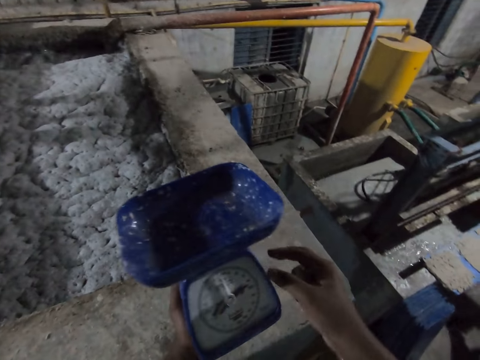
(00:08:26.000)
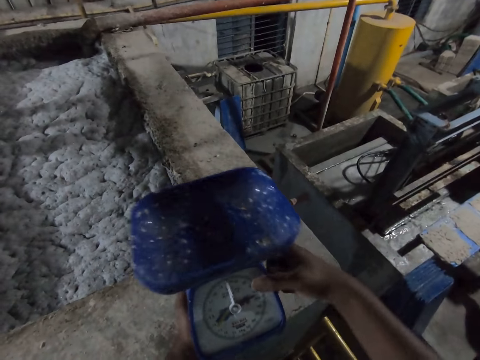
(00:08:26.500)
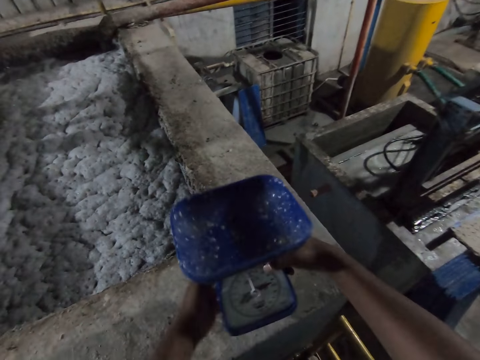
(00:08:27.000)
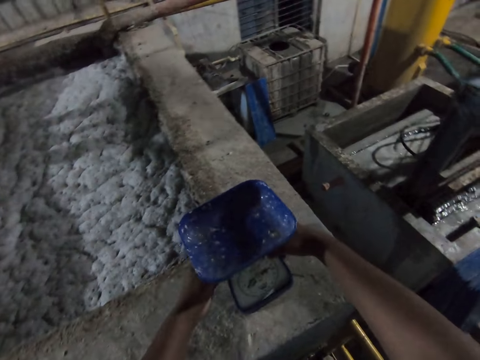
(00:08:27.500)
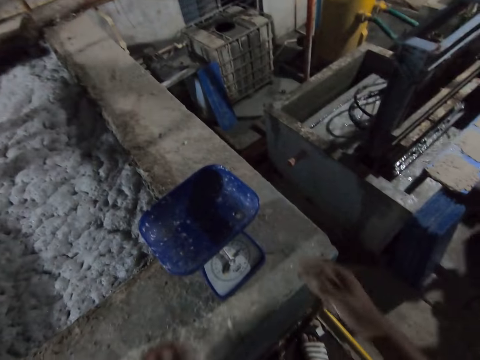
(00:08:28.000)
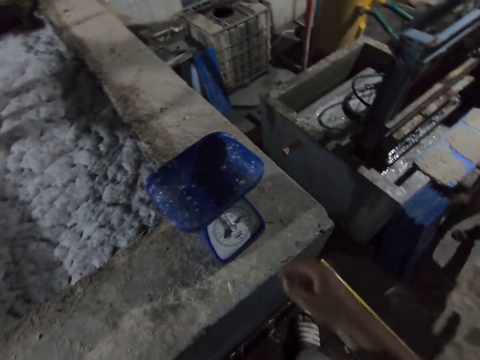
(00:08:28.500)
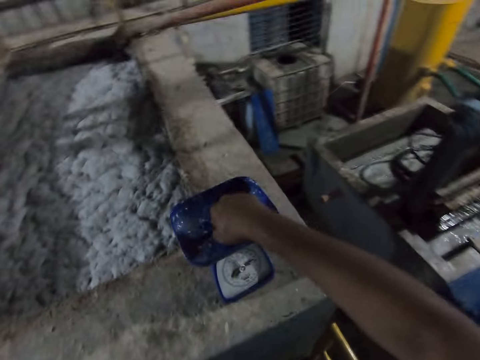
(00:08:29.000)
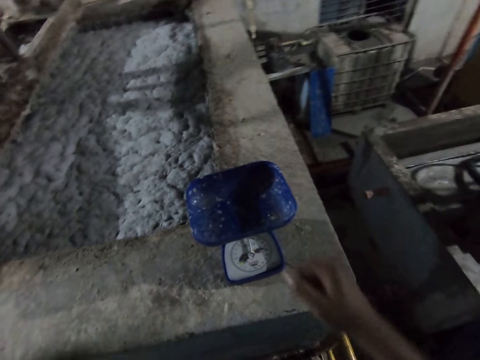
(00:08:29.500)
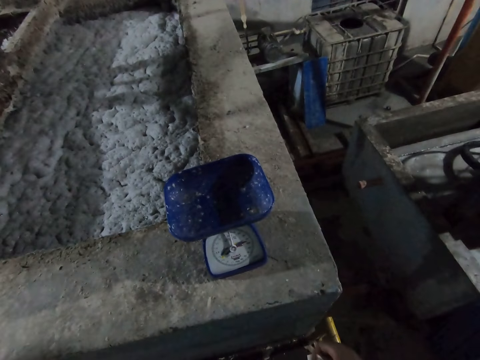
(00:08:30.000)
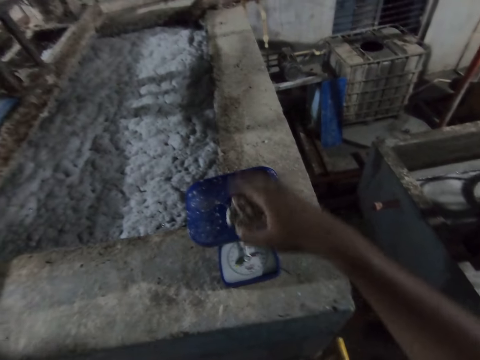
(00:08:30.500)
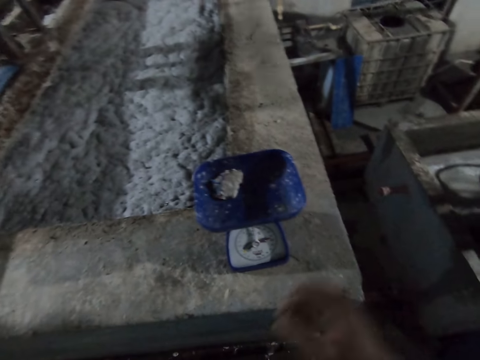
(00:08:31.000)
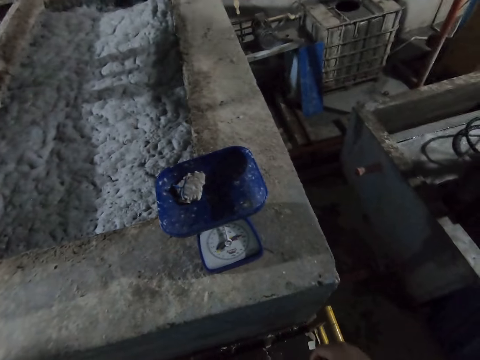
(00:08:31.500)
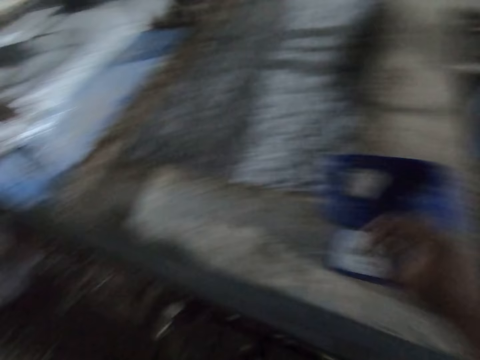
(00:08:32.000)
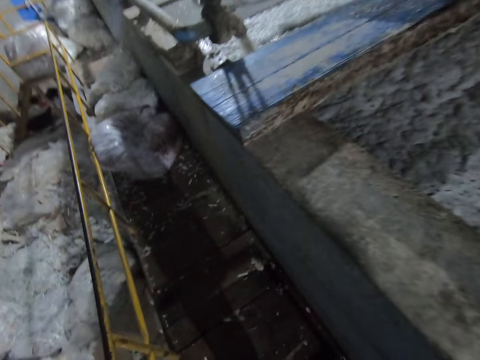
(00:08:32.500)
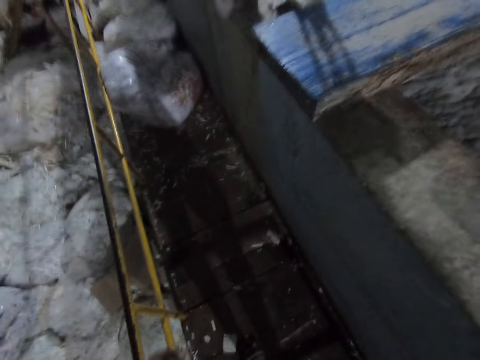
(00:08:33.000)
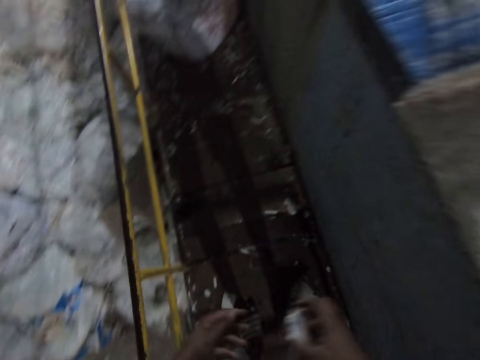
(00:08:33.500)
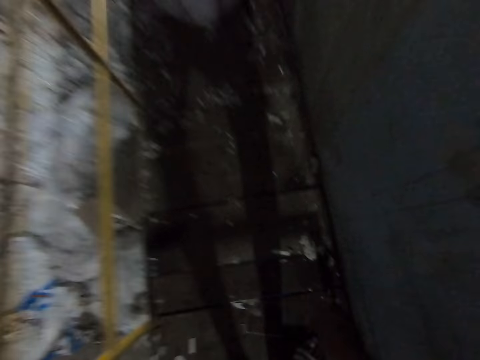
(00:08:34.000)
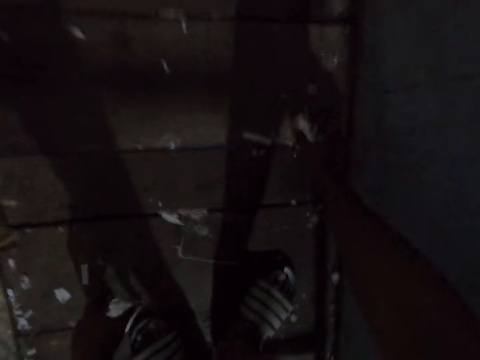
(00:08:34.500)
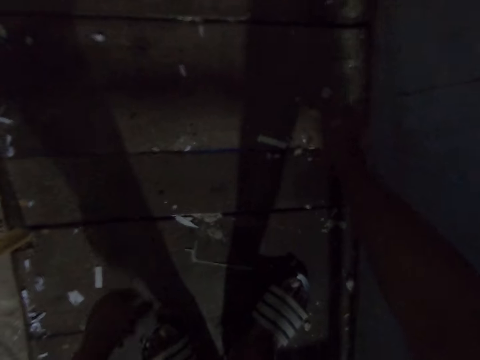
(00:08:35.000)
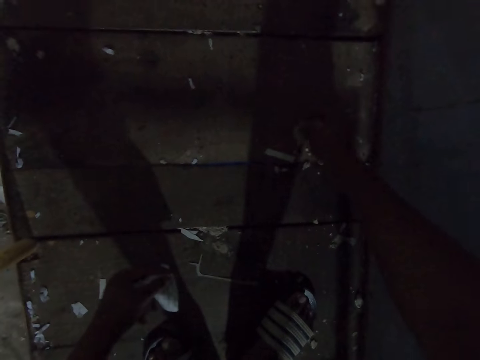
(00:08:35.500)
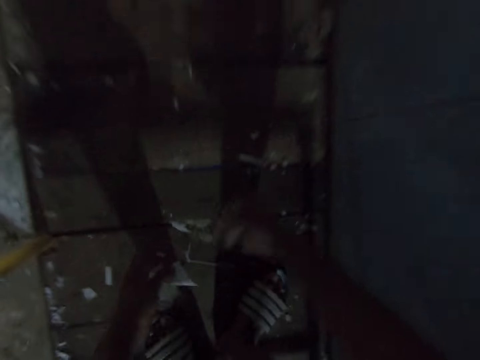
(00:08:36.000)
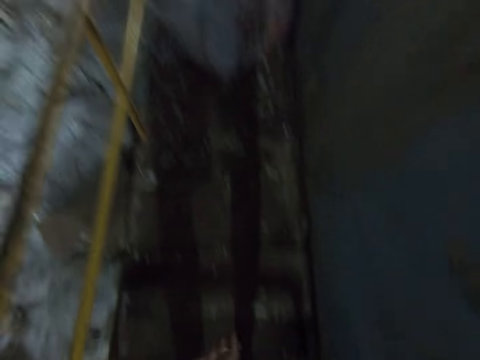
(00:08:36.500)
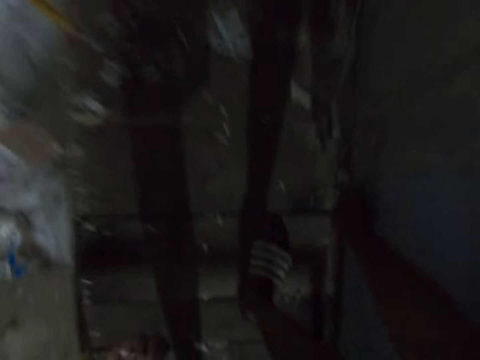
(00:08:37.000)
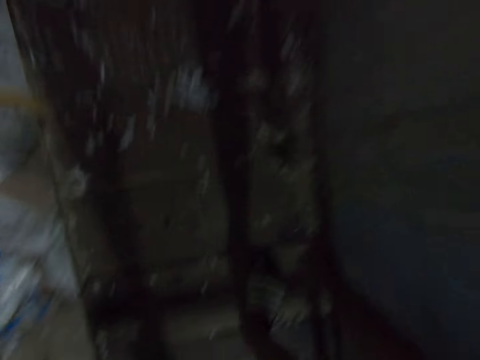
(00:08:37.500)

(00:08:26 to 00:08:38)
The camera wearer keeps the measuring scale on the pavement with both hands. He hits the weighing balance with his hand. He puts the paper in the measuring scale with his right hand. He collects something.

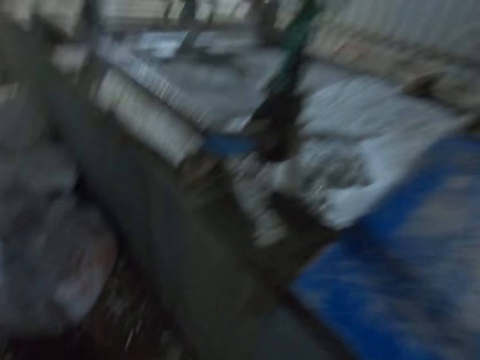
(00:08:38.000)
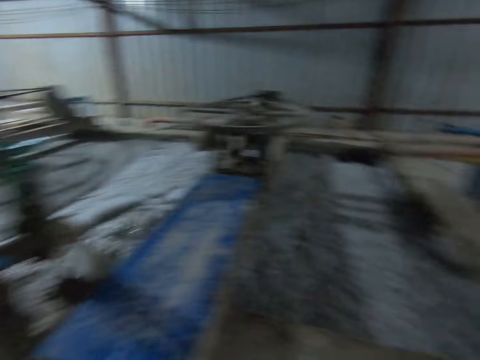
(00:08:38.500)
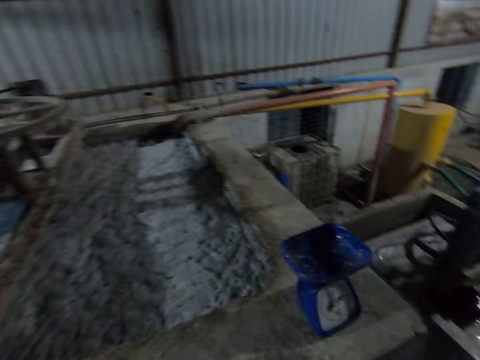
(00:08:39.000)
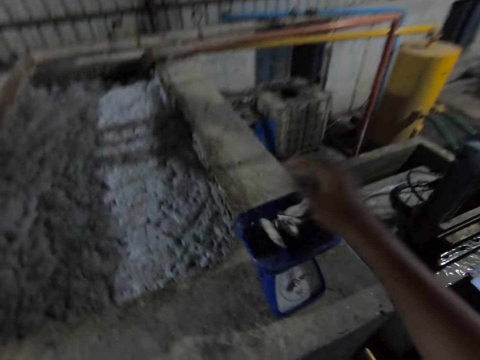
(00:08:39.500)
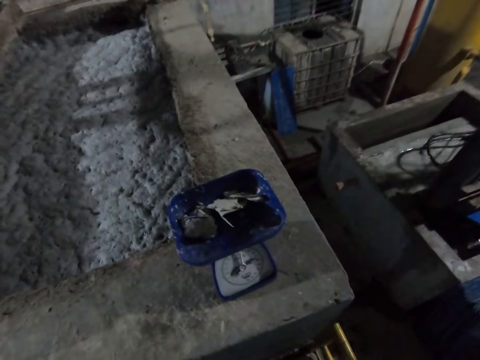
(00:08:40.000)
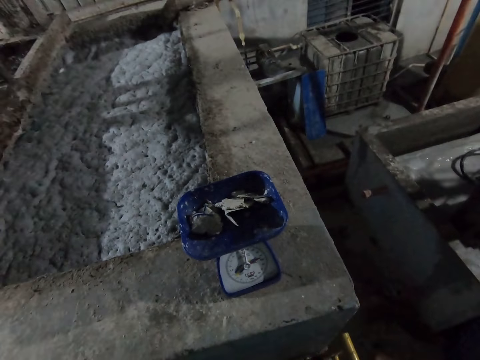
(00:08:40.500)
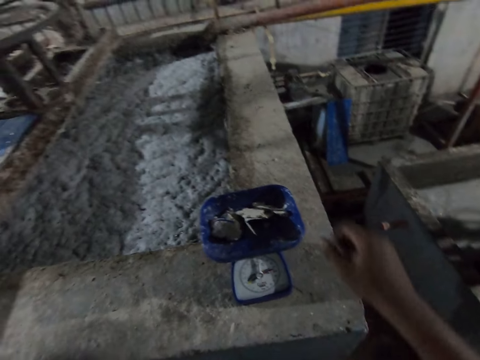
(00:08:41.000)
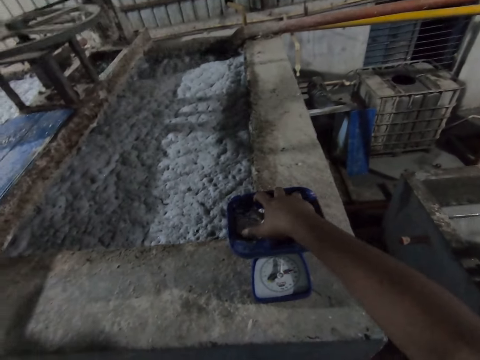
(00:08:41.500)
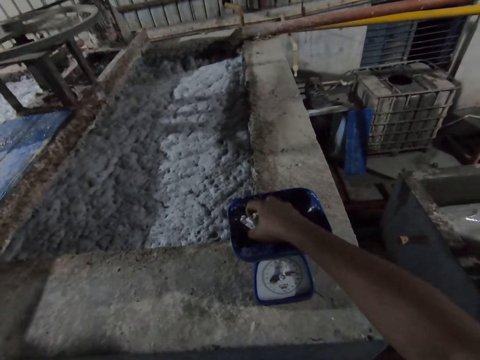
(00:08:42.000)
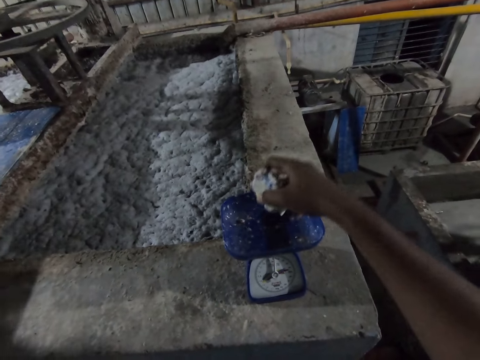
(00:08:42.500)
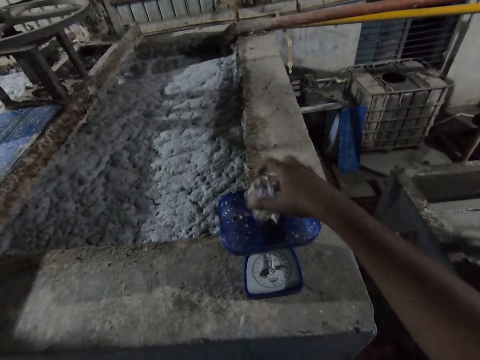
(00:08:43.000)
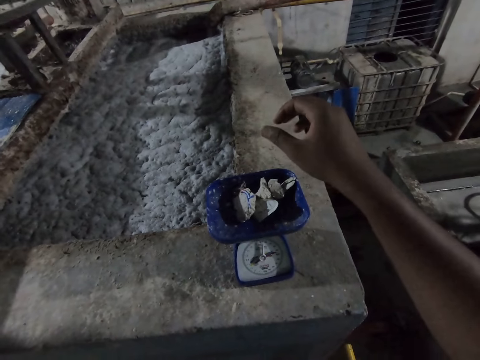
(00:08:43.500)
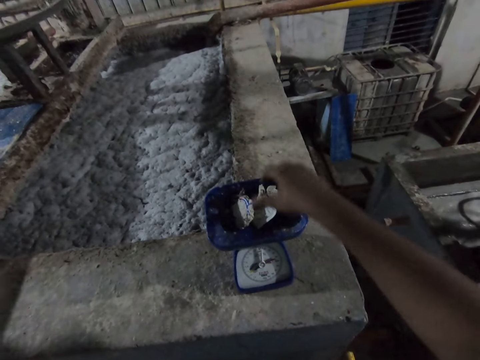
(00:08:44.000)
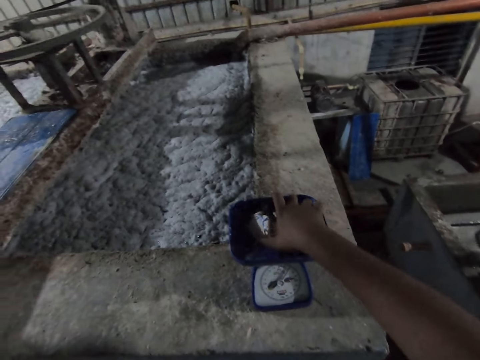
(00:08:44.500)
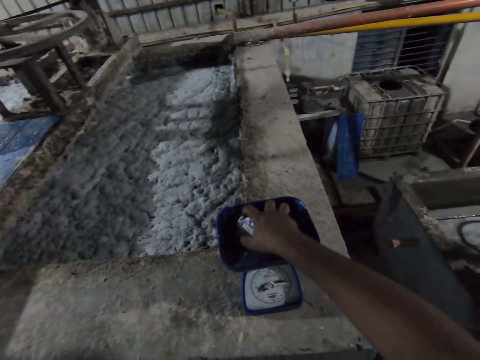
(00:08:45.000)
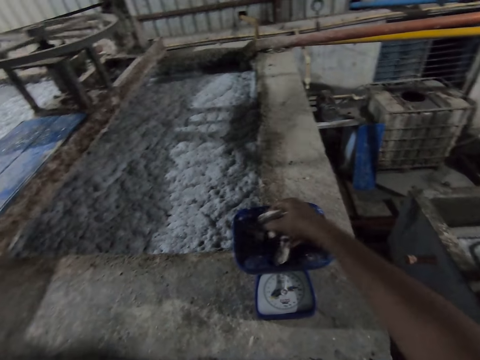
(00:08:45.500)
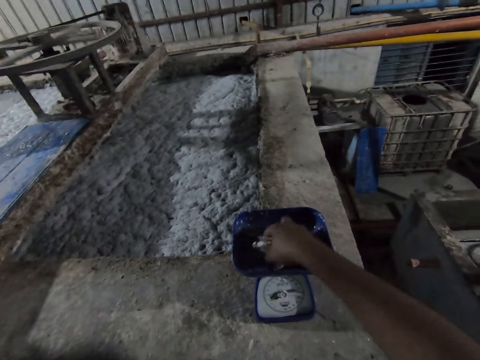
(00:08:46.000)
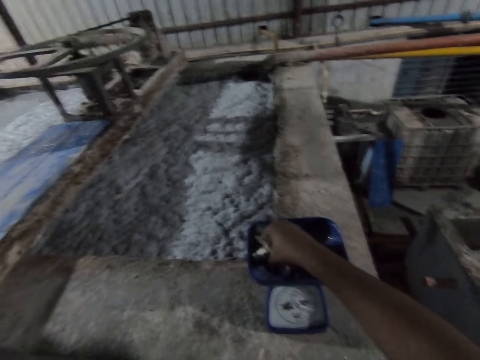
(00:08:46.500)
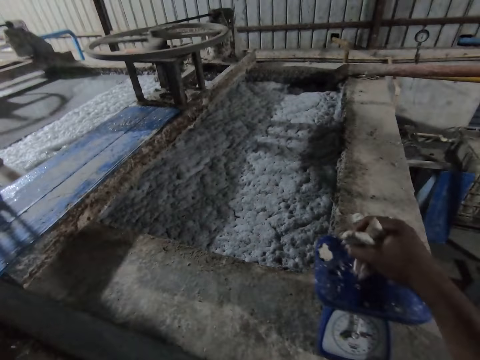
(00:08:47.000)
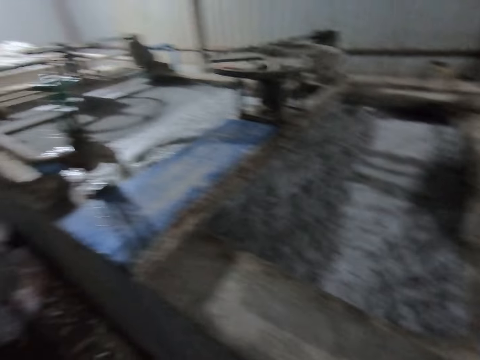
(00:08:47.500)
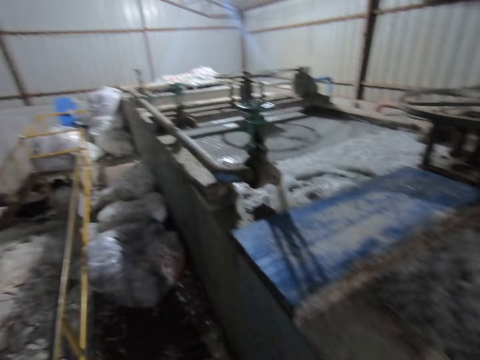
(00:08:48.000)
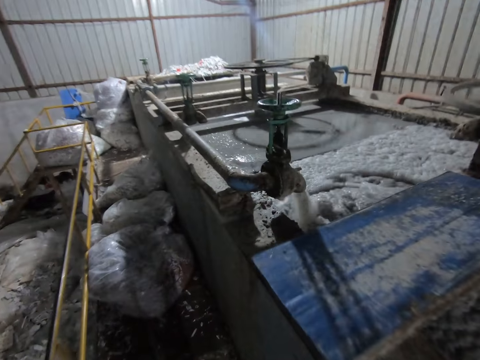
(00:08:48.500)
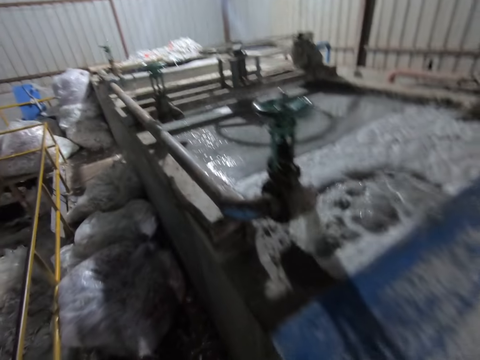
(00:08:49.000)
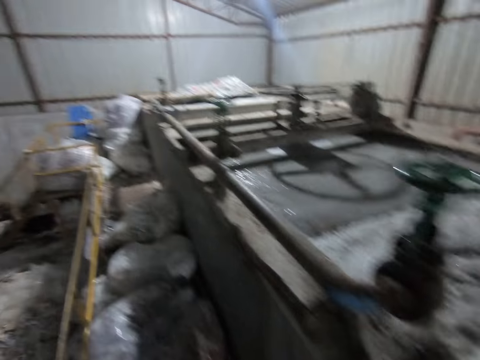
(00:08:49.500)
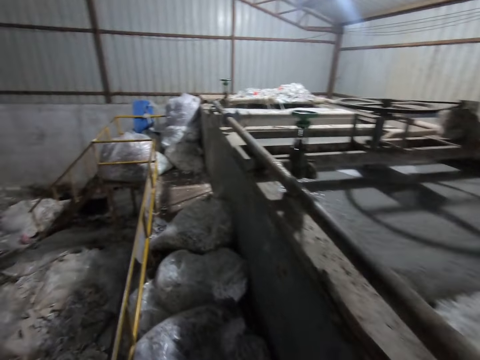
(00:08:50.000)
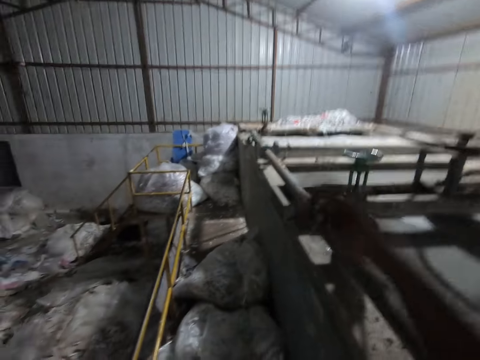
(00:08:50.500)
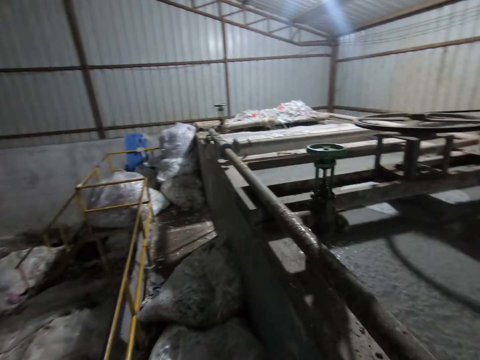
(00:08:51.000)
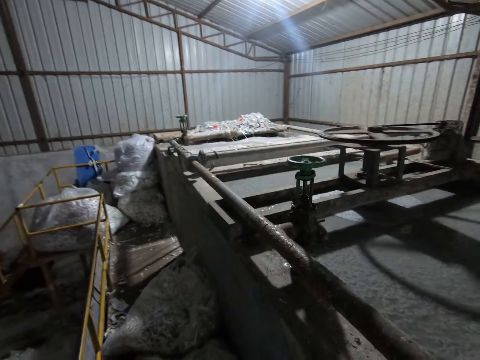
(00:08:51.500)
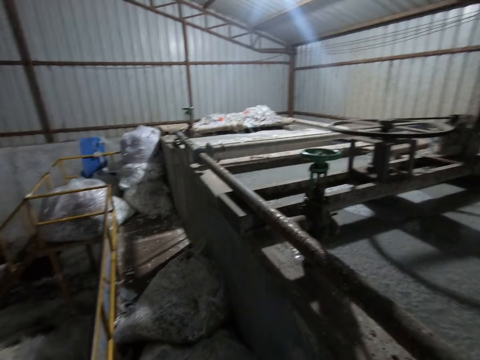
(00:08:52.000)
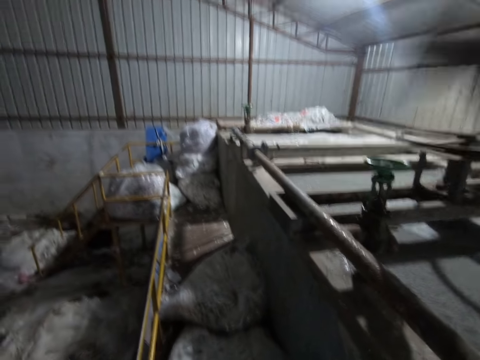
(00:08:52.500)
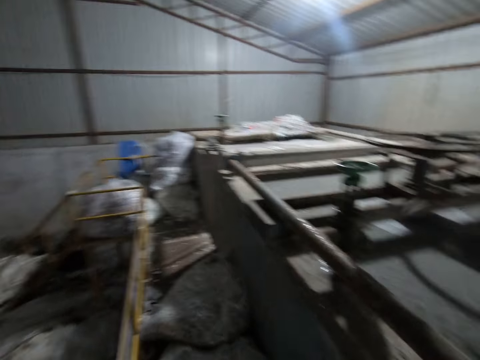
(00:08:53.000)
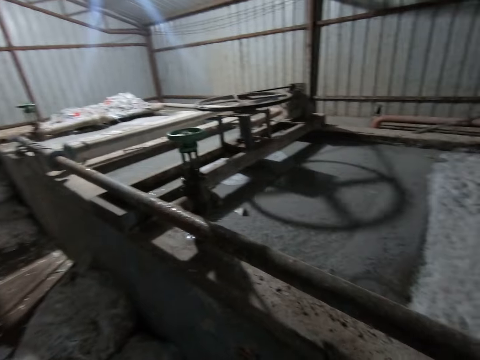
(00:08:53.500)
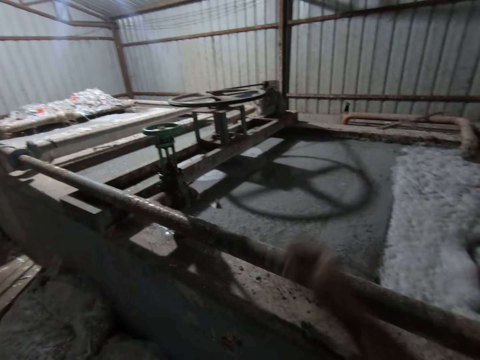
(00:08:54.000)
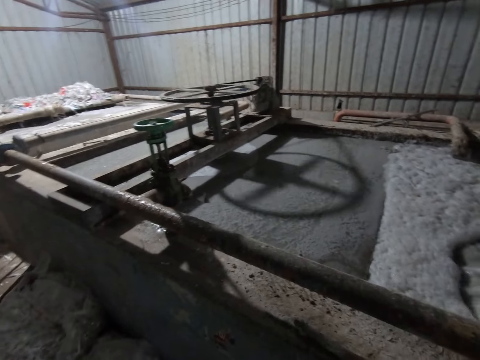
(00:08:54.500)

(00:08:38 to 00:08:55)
The camera wearer puts the paper on the measuring scale with his right hand. He removes the paper in the measuring scale with his right hand. He drops the paper in the measuring scale with his right hand. He removes the paper in the measuring scale with his right hand. He throws the paper with his right hand.
